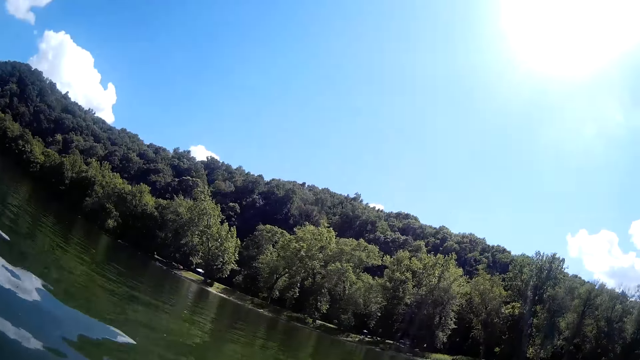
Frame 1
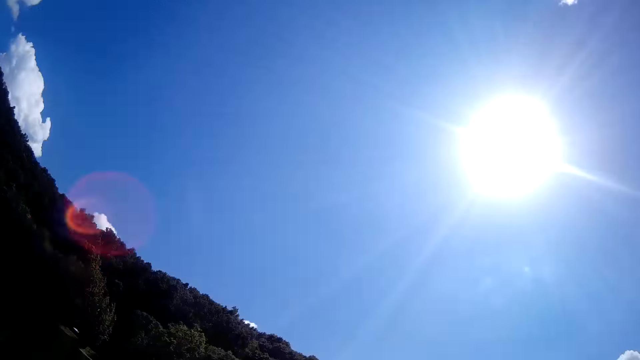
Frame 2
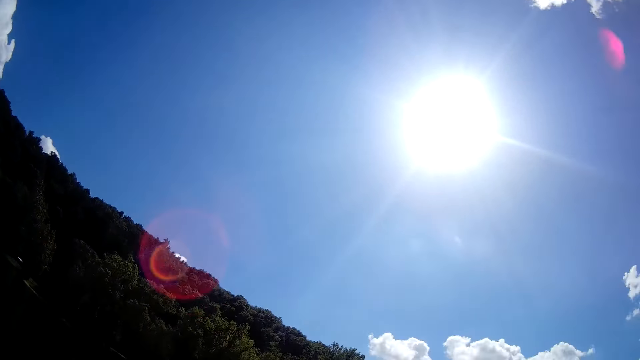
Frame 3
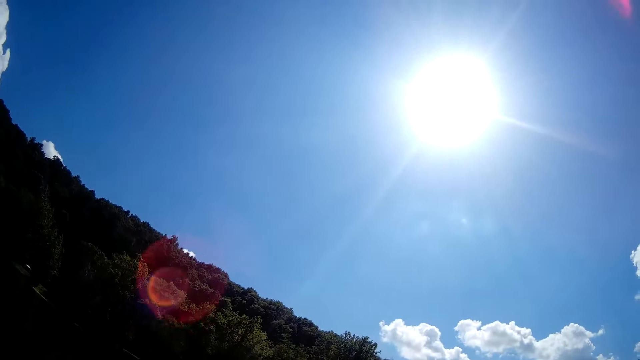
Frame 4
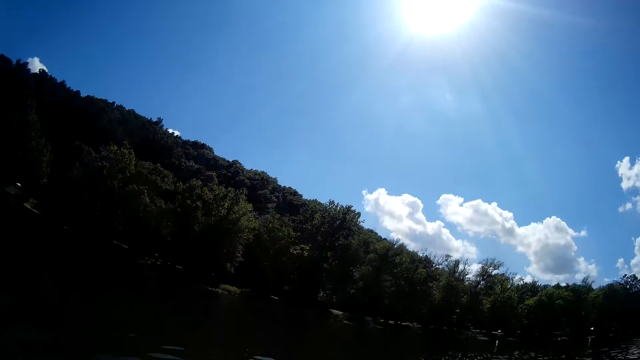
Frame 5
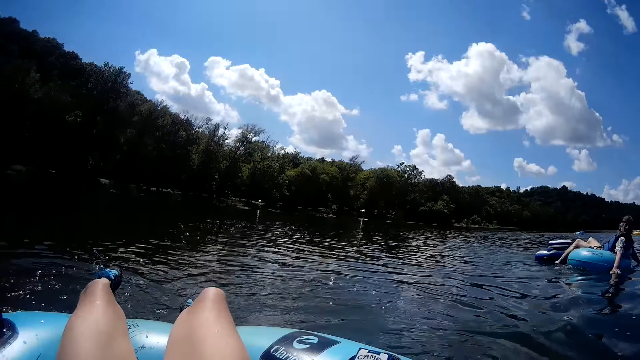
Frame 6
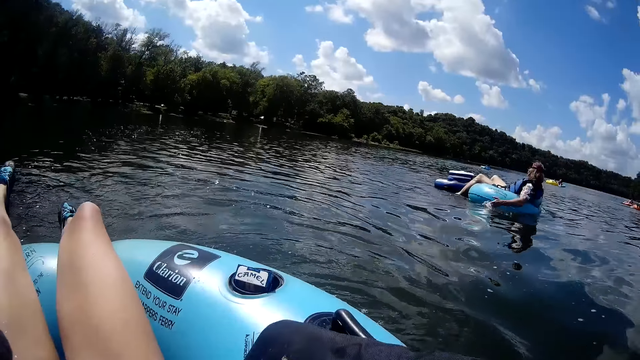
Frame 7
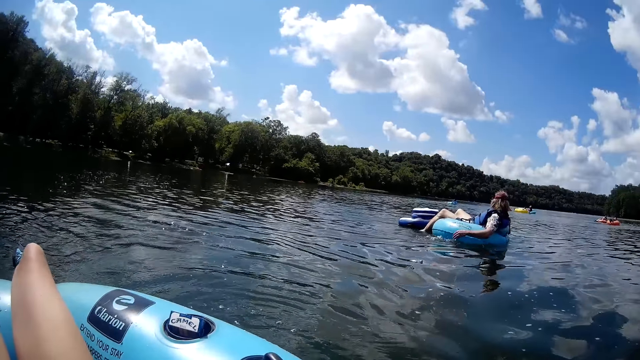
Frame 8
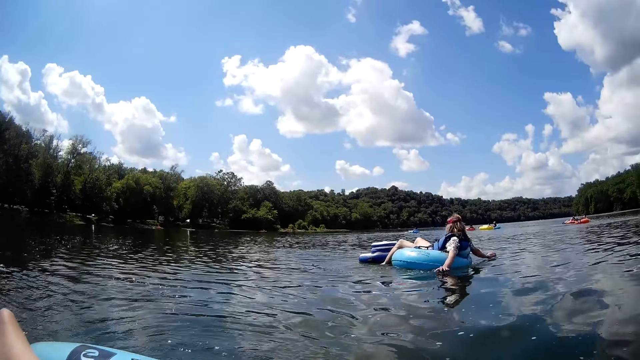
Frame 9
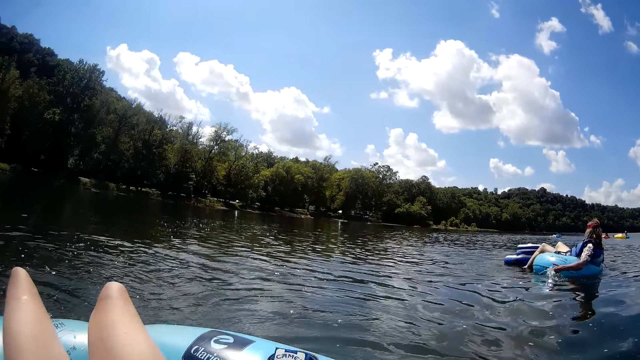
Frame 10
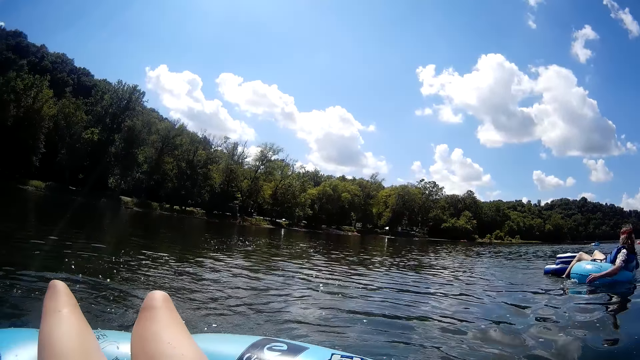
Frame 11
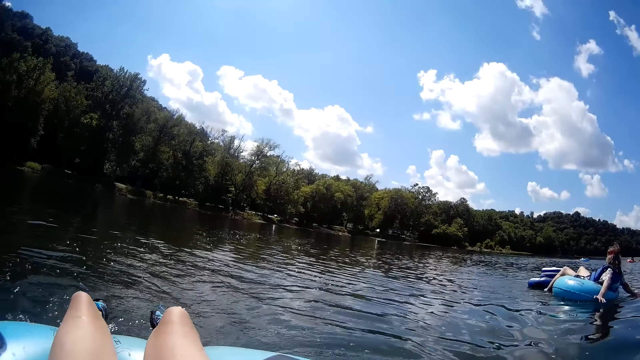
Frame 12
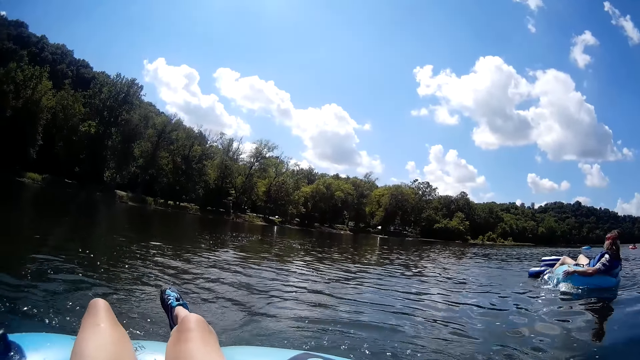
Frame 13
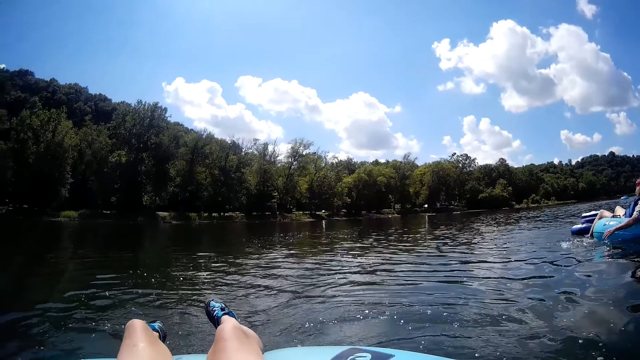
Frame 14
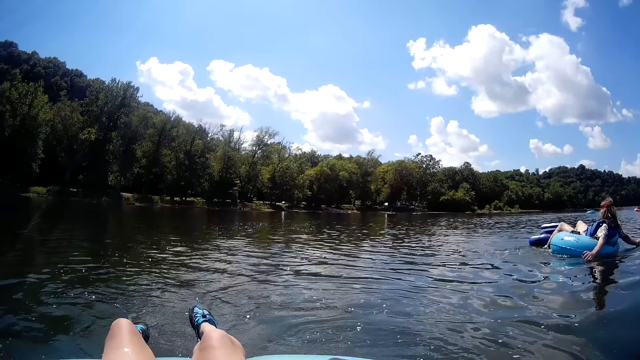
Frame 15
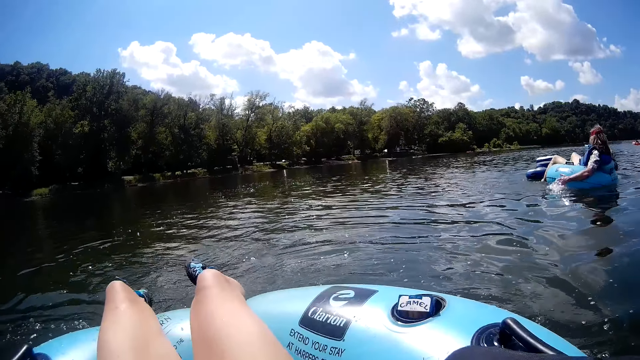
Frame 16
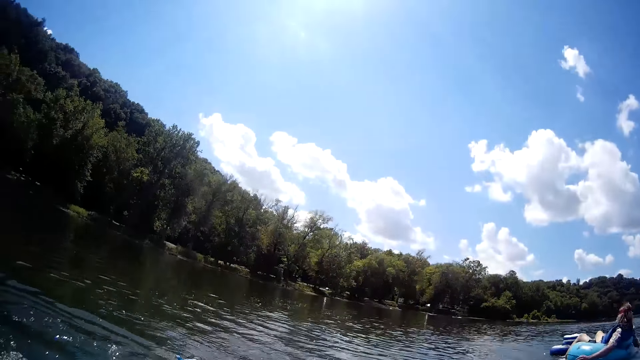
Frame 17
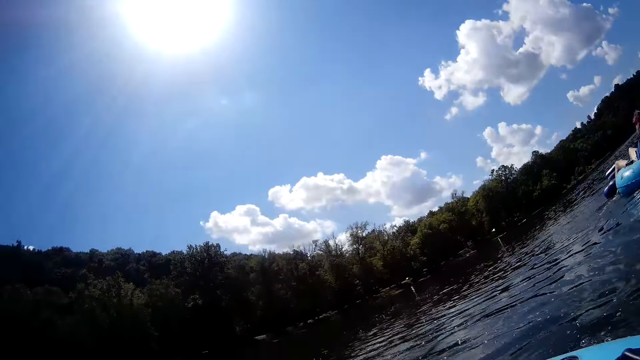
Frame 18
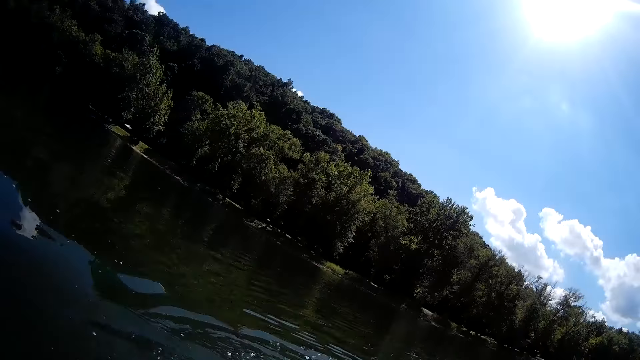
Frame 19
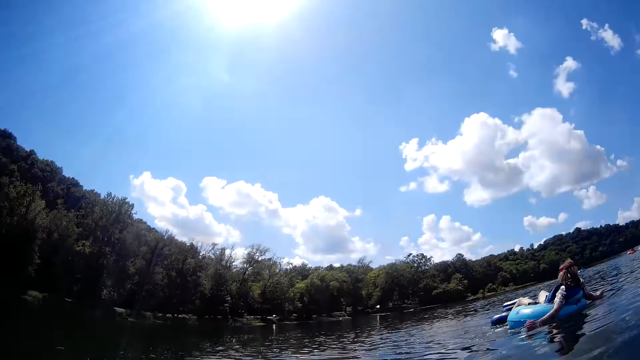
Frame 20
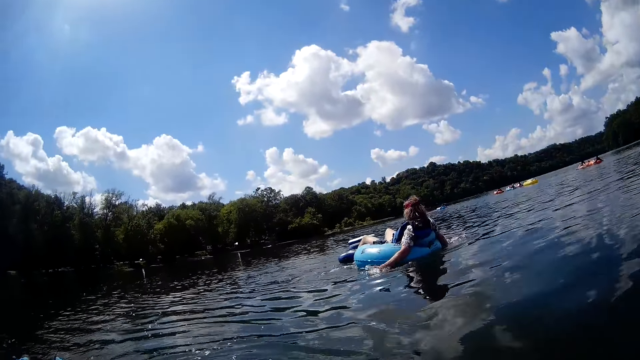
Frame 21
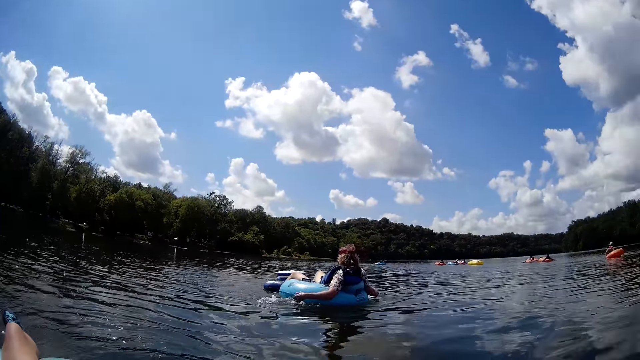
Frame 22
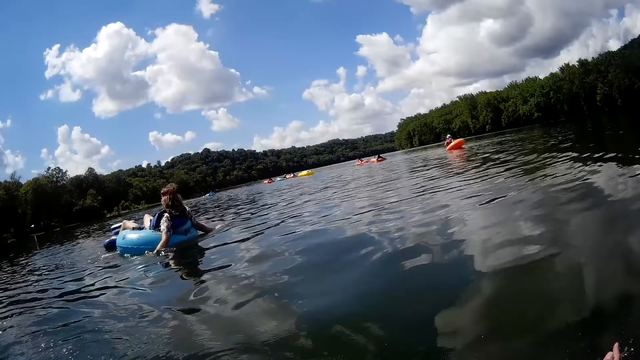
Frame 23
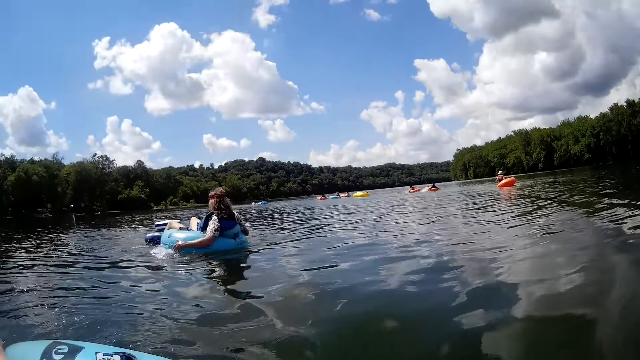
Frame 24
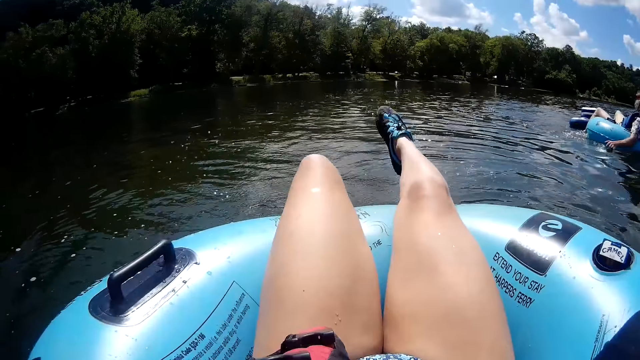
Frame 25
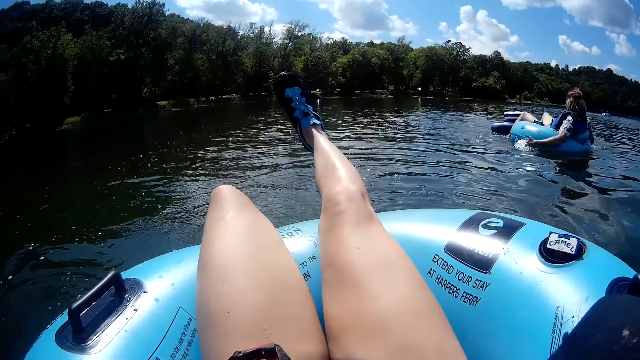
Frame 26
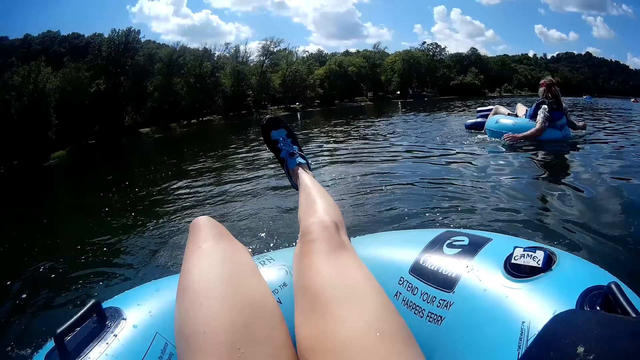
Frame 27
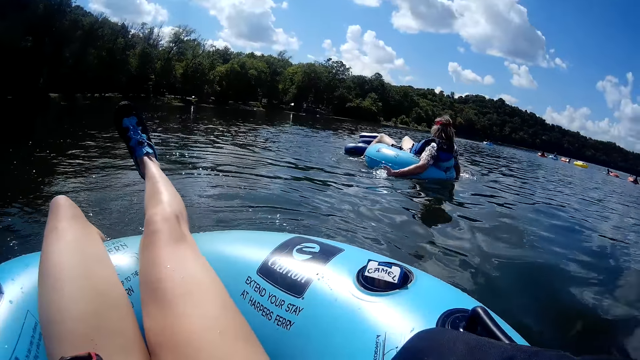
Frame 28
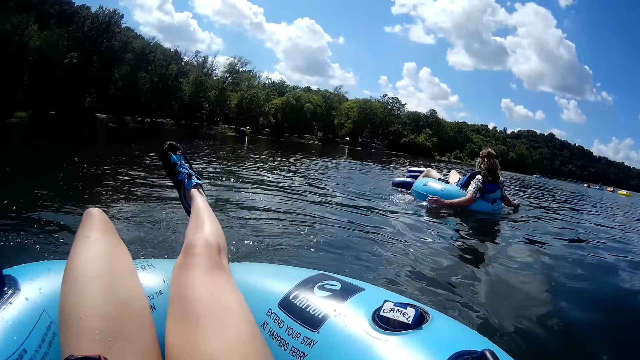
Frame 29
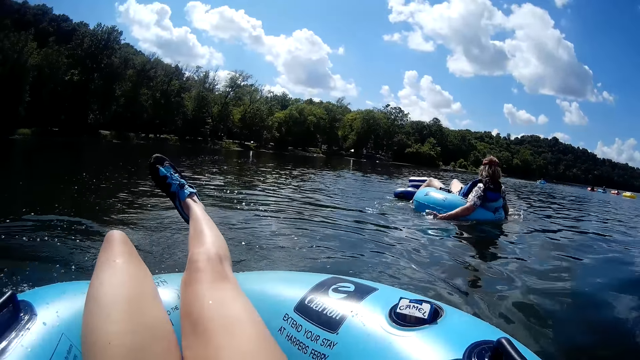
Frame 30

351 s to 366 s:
The camera wearer moves something in the water. She looks around and stares at a person. The person moves her hands in the water. The camera wearer looks around. She moves something in the water. She stares at the person. She paddles the water with her right hand. The person moves her hands in the water.

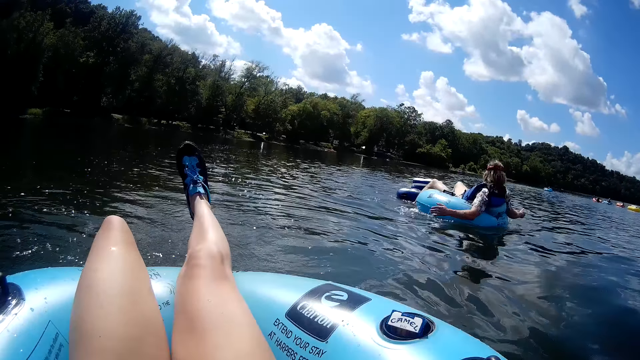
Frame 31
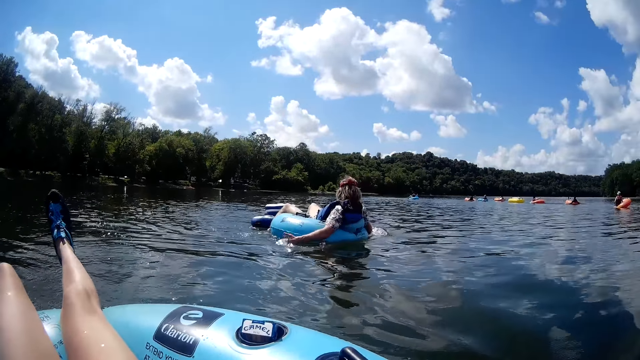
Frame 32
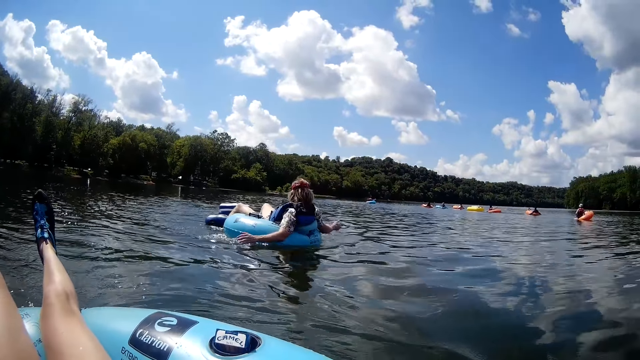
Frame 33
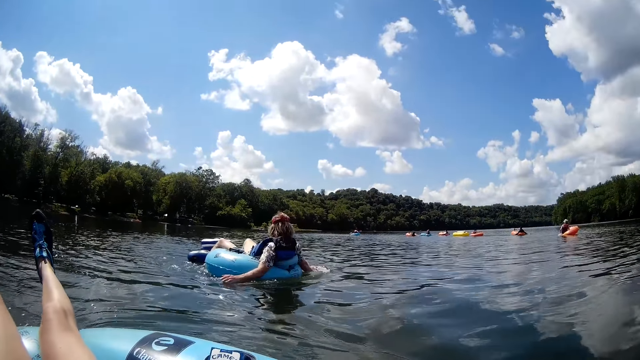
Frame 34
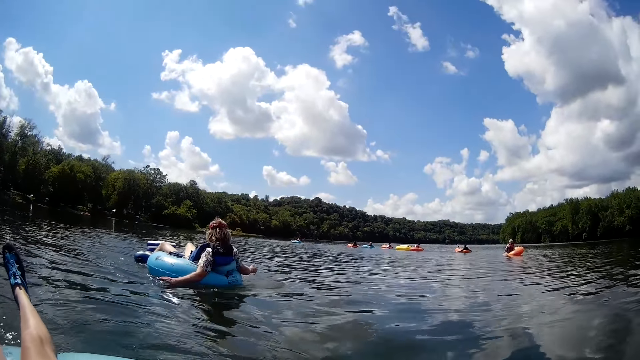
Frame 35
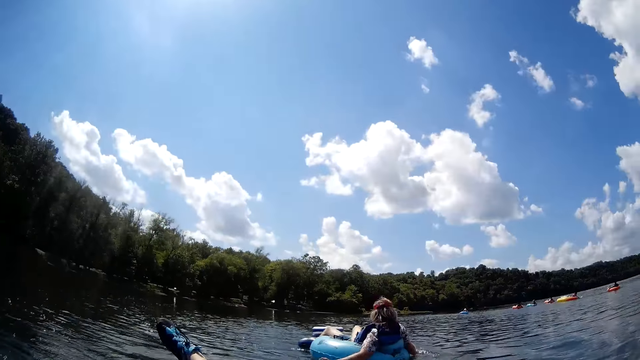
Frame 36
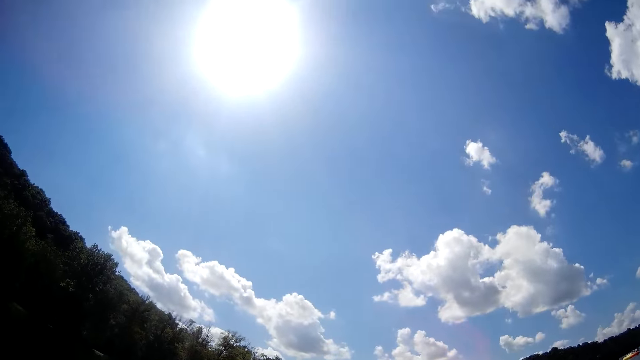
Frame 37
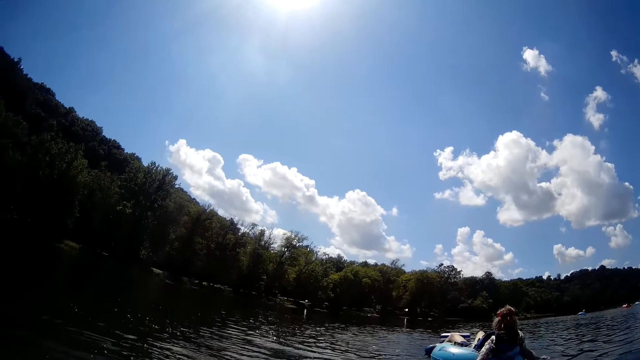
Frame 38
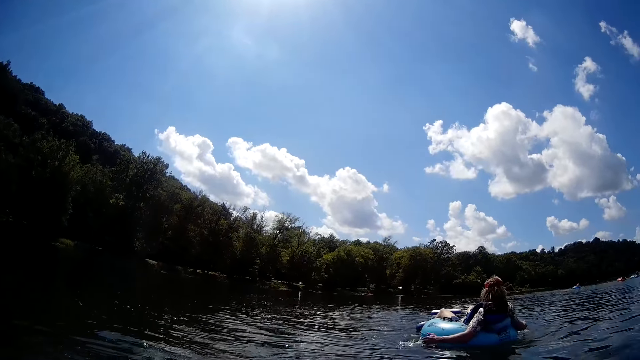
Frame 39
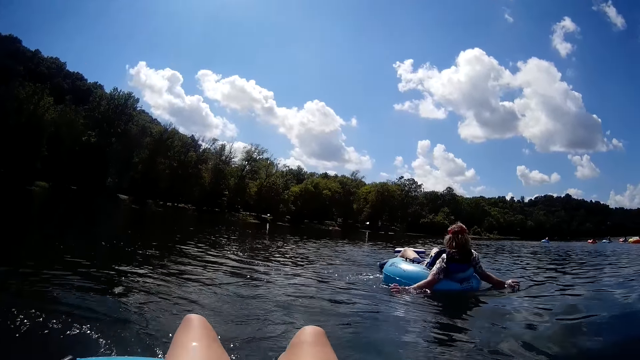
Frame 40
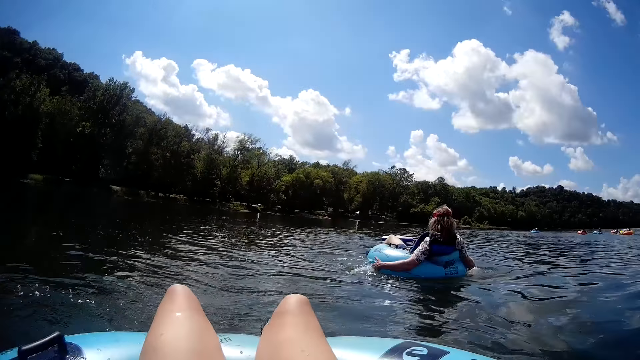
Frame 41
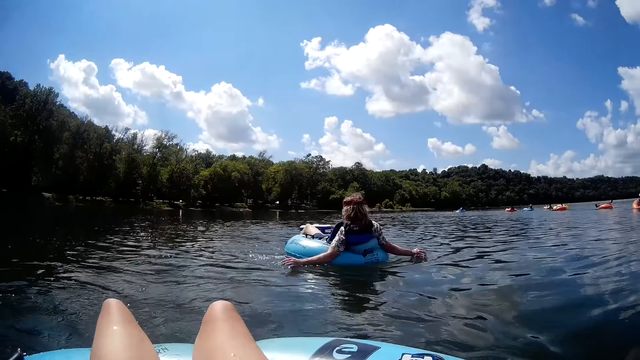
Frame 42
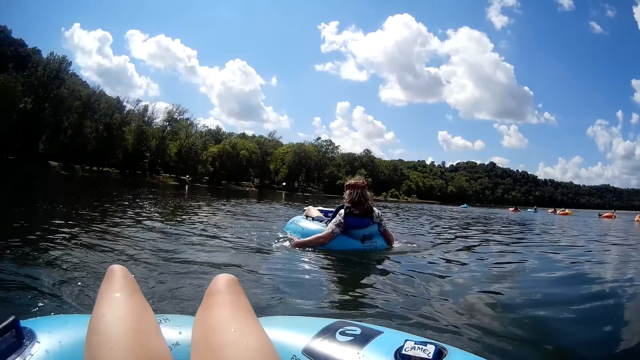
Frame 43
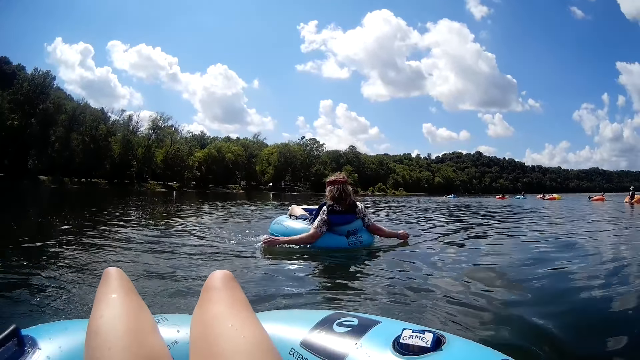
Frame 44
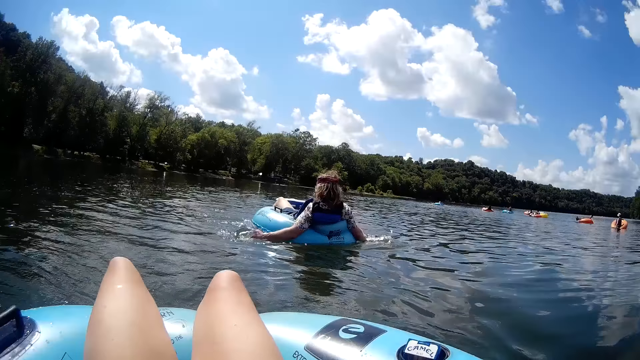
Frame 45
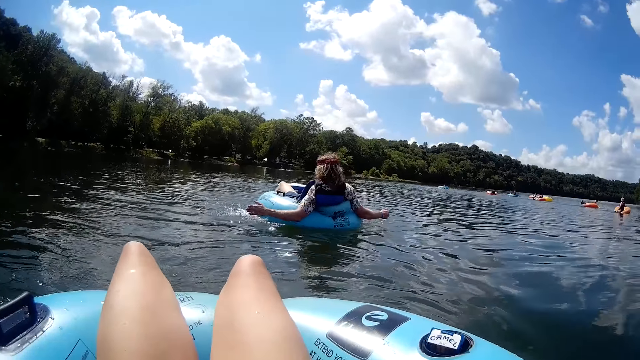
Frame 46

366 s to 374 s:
The camera wearer looks around. A person moves her hands in the water.
